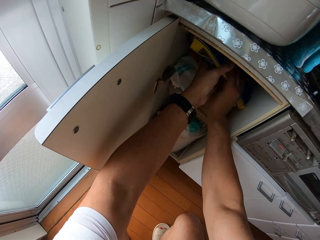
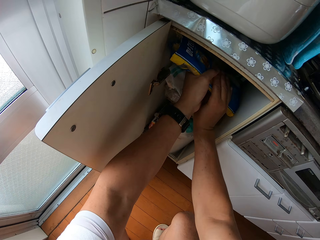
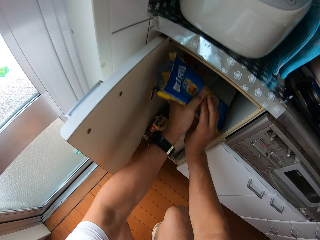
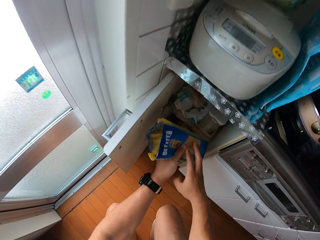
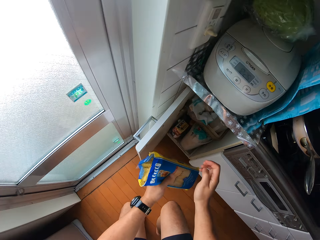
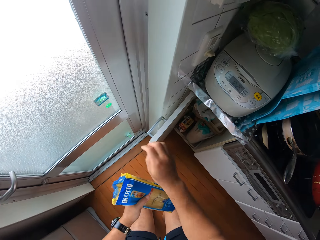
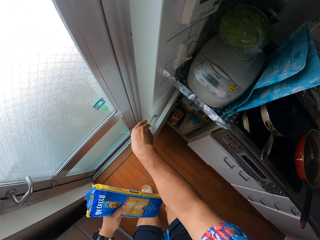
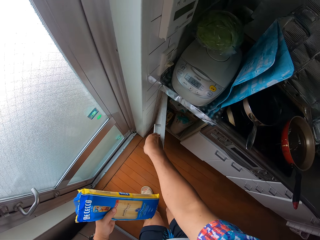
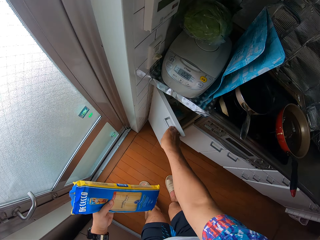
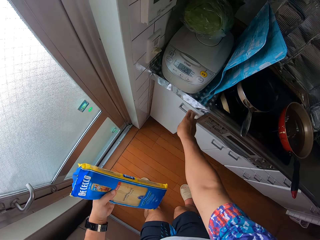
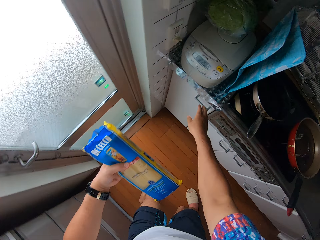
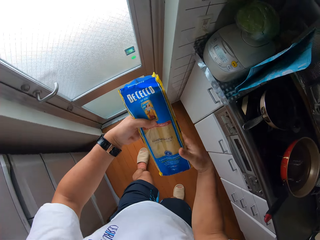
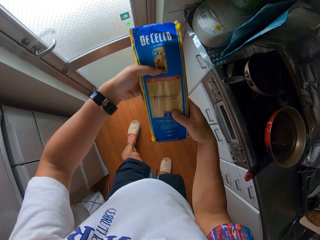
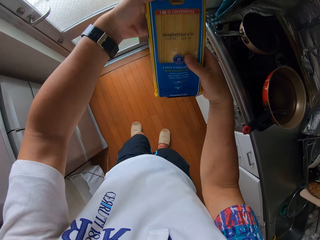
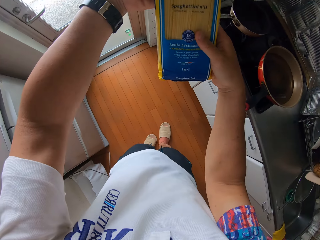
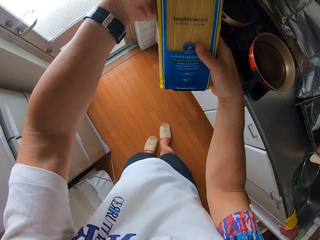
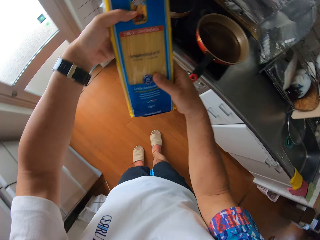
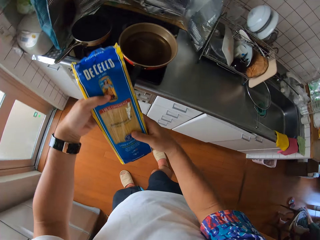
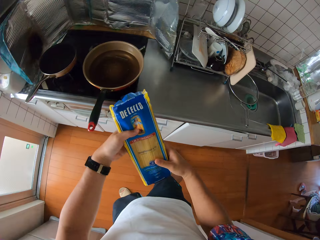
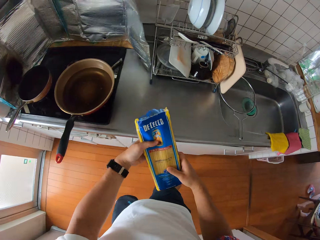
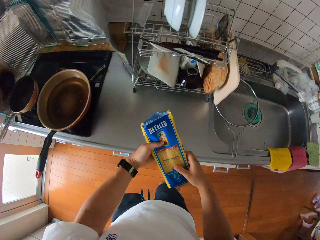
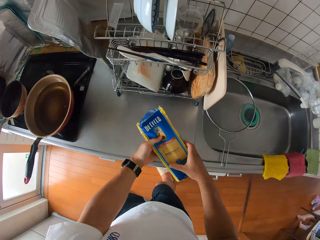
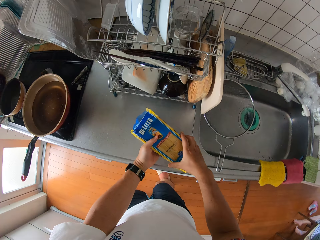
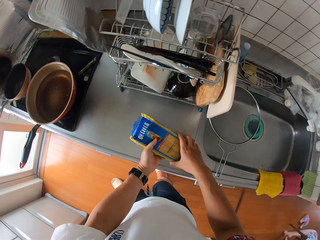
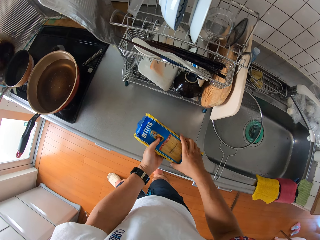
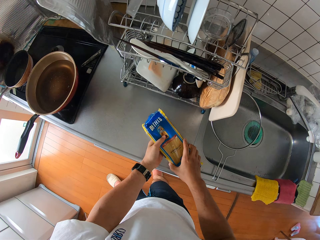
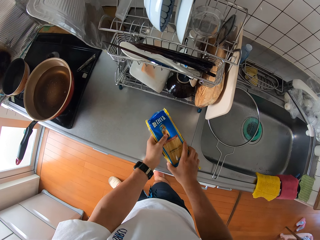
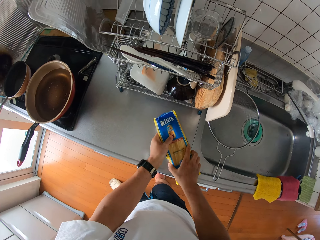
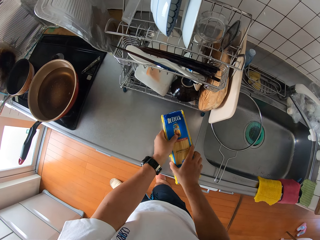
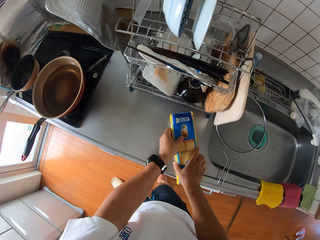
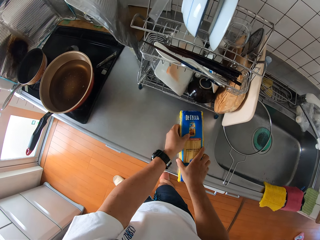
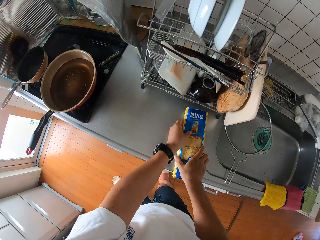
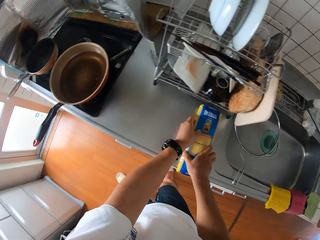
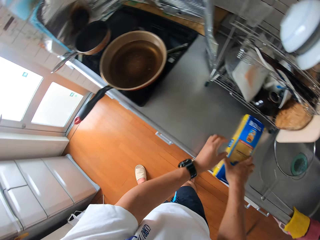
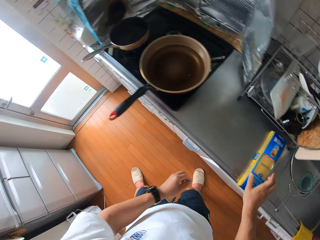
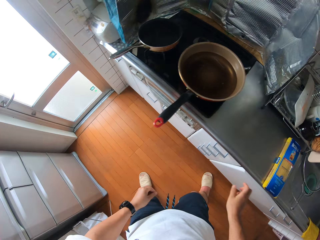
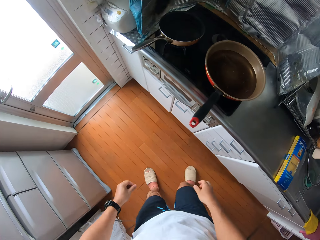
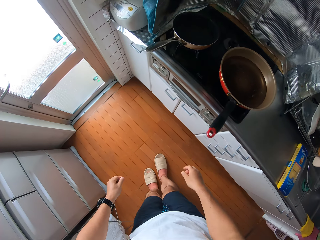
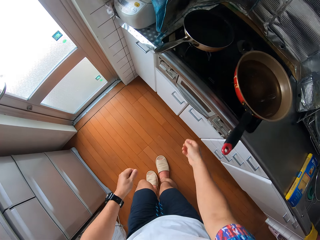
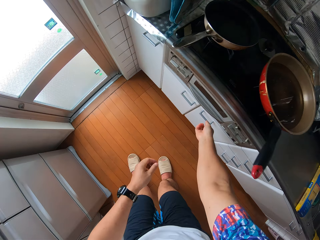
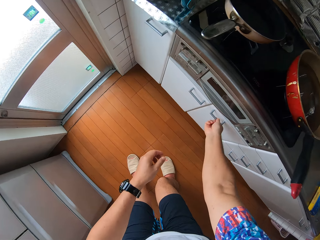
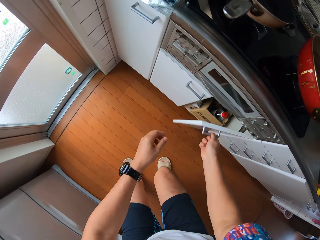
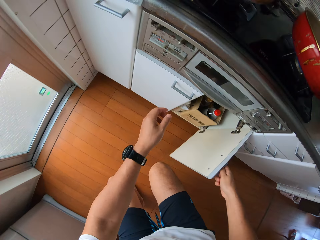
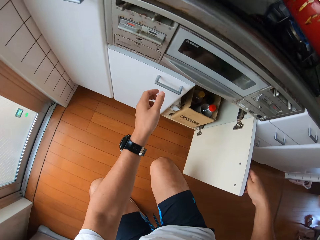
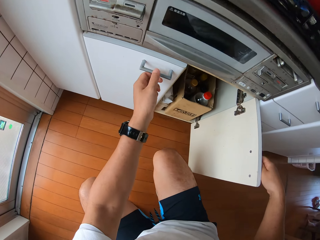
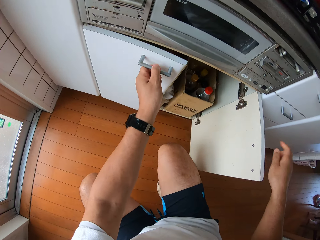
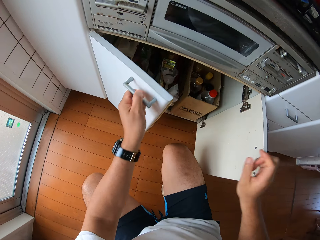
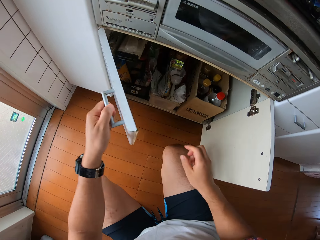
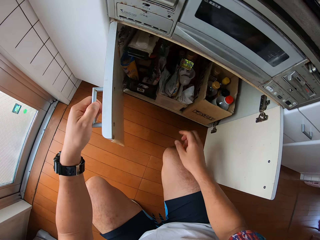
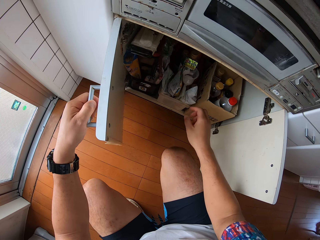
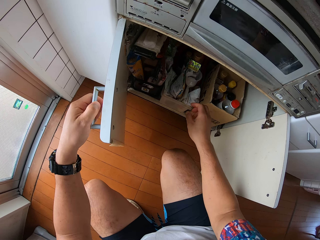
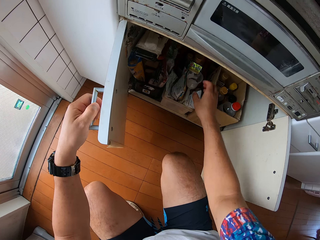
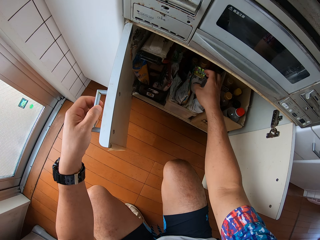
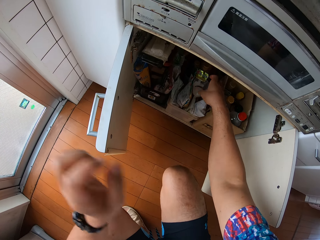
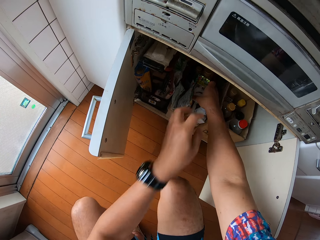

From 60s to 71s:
The camera wearer takes out a pack of spaghetti from the cabinet. He closes the cabinet. He places the pack of spaghetti on the table. He opens the right side of the door of the cabinet with his right hand. He opens the left side of the door of the cabinet with his left hand.

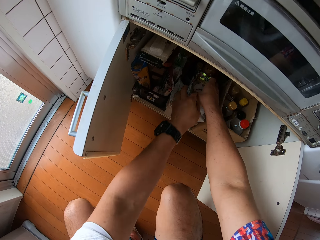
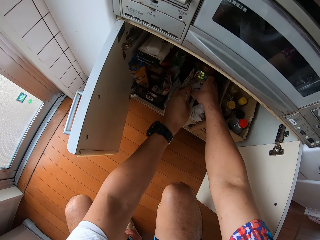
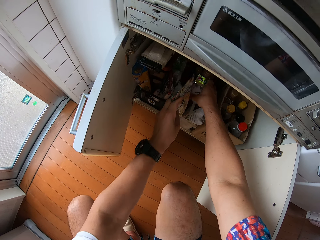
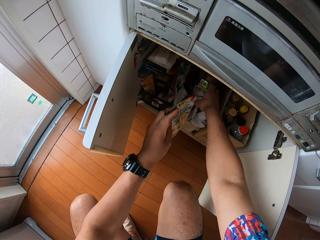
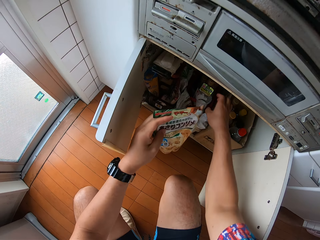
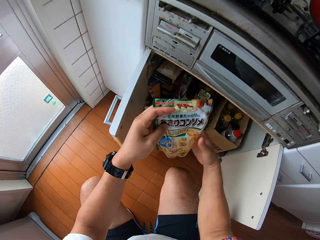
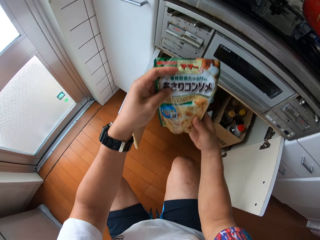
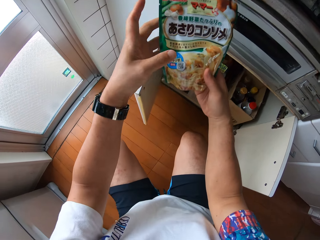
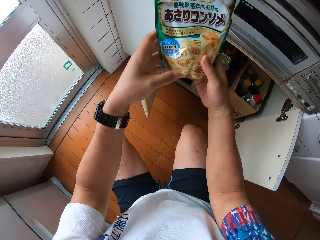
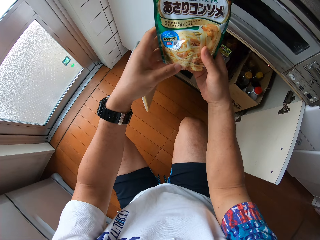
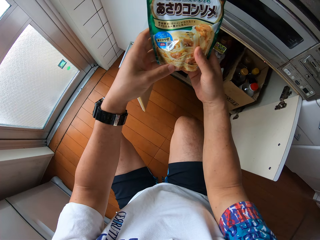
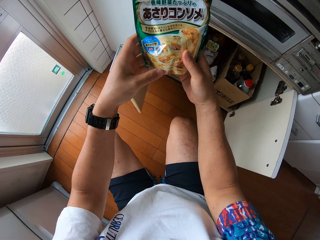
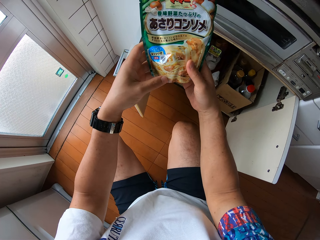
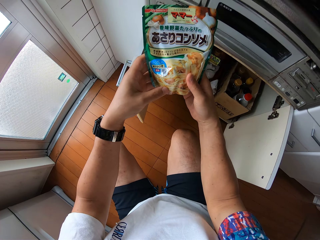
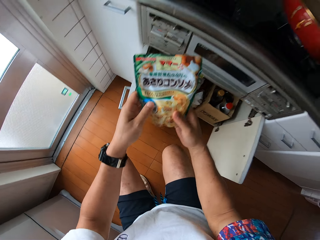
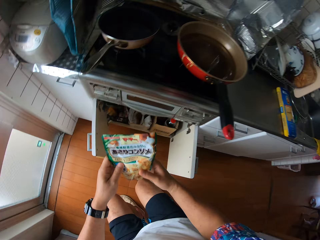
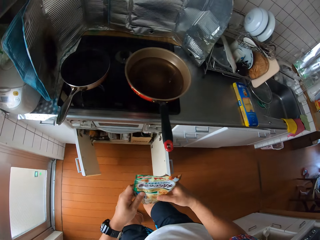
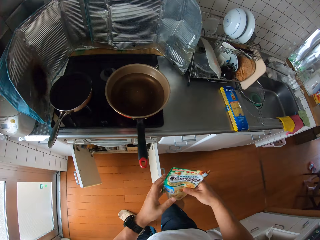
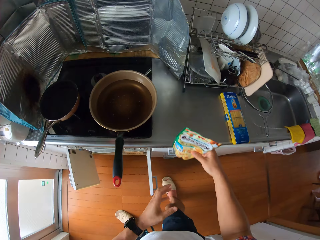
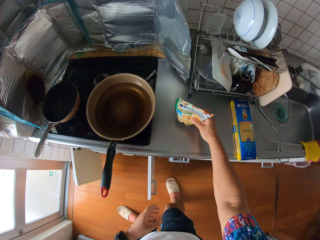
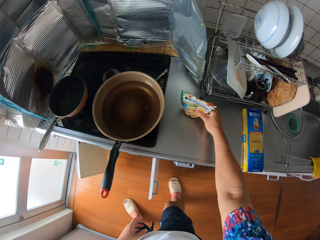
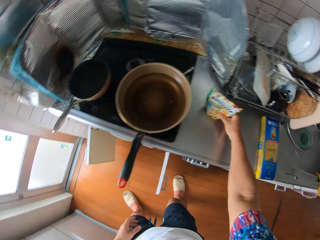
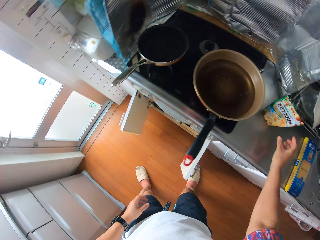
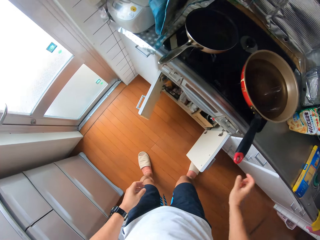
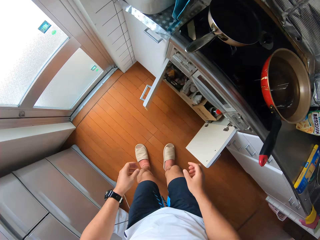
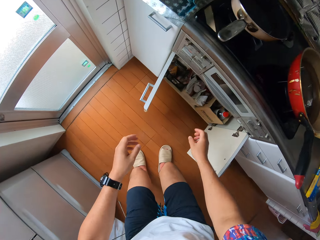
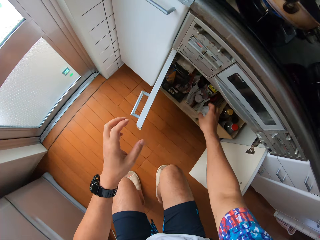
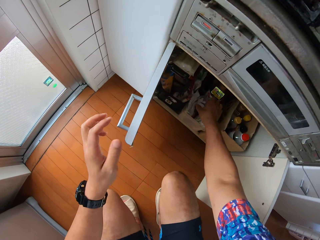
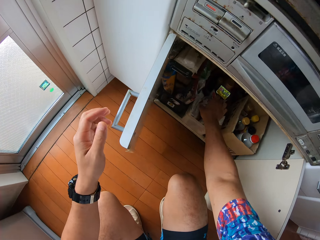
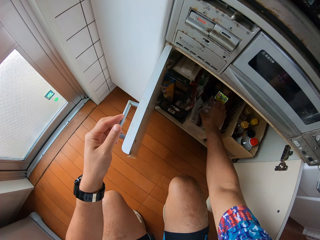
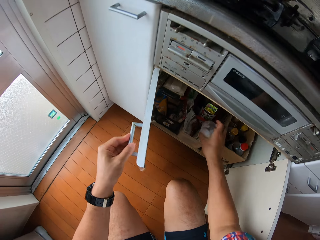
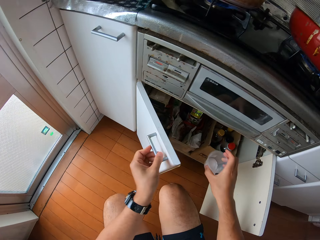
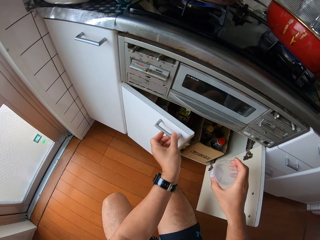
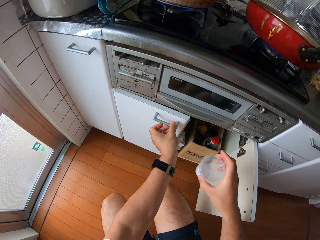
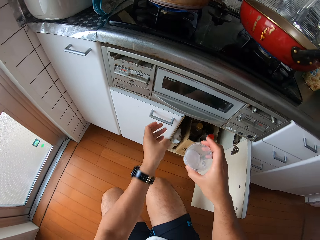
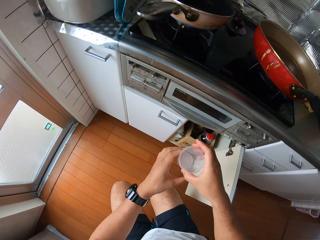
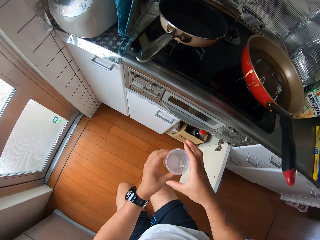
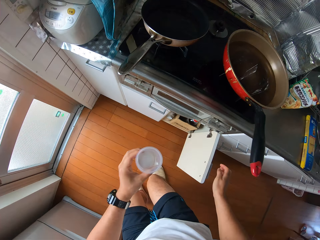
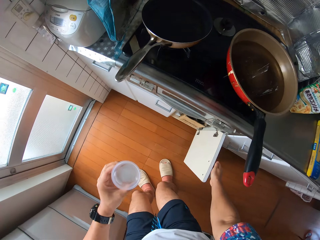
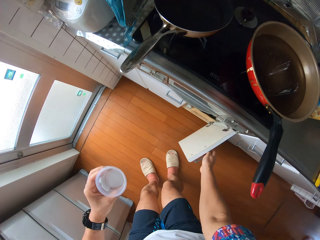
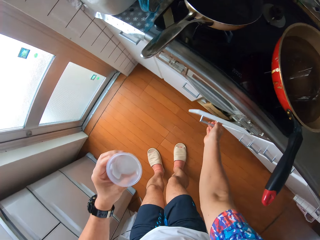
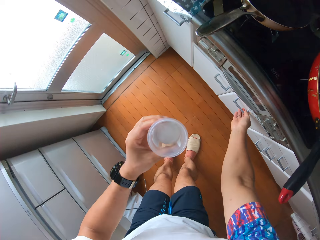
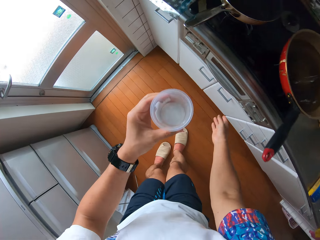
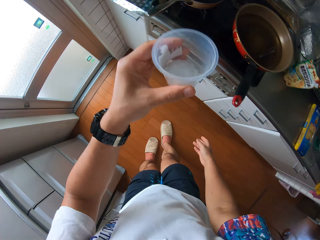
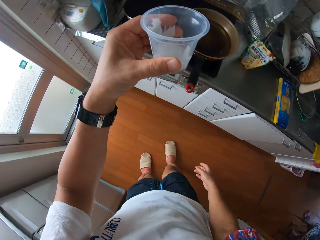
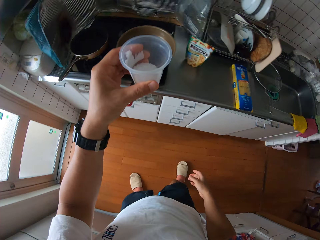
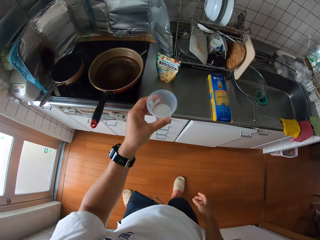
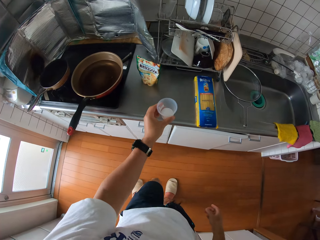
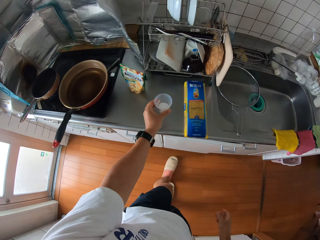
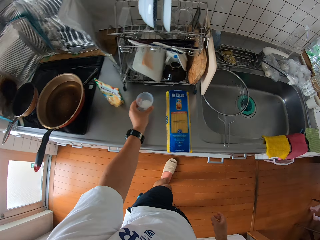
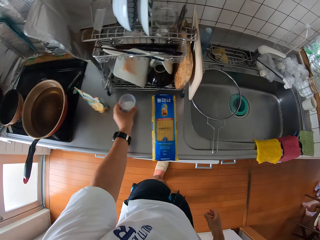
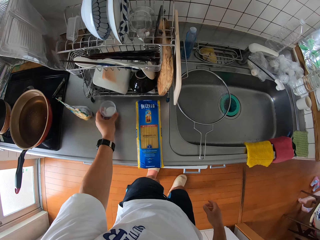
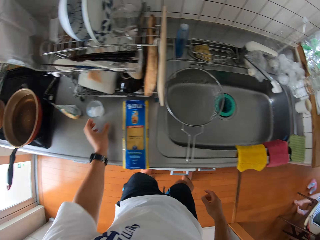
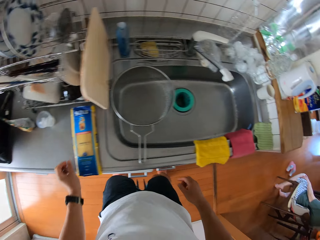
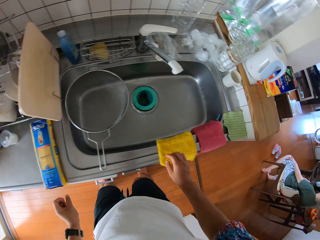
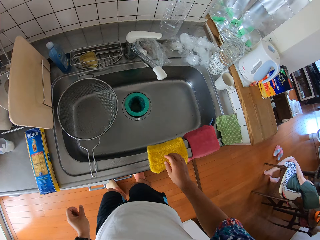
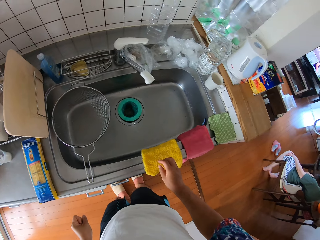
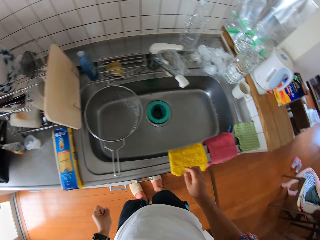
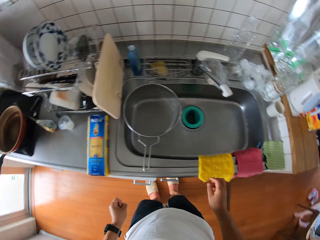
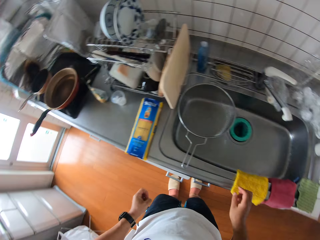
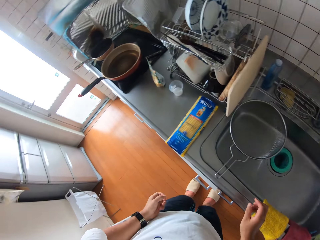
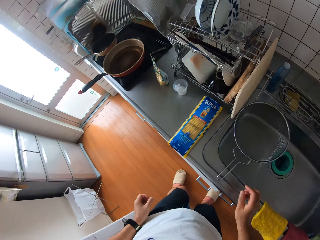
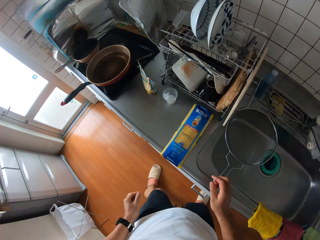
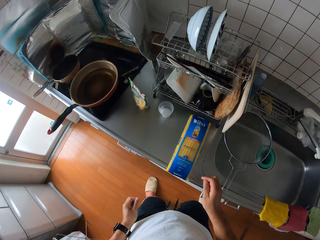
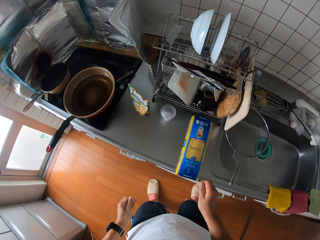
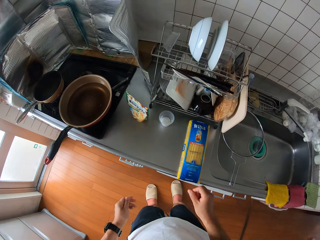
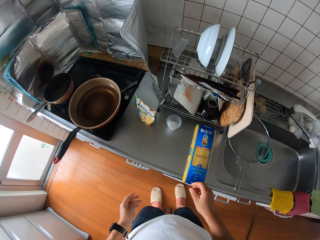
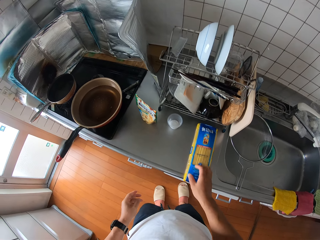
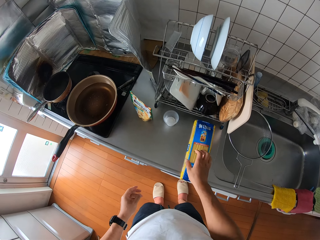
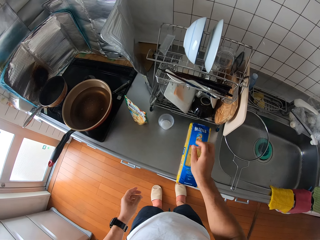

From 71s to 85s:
The camera wearer takes out a packet from the cabinet with his left hand. He stares at the packet. He places the packet on the table. He takes out a cup from the cabinet with his right hand. He closes the left side of the cabinet with his left hand. He passes the cup from his right hand to his left hand. He closes the right side of the cabinet with his right hand. He places the cup on the table. He looks around the kitchen.
